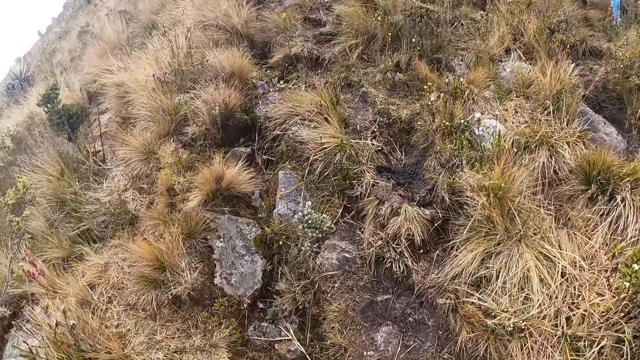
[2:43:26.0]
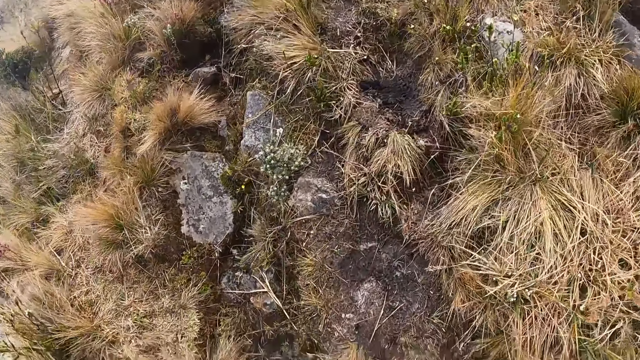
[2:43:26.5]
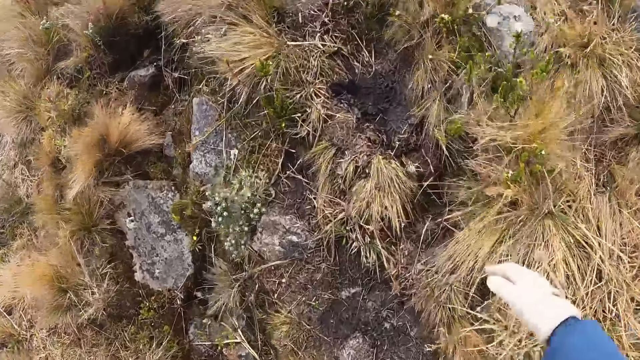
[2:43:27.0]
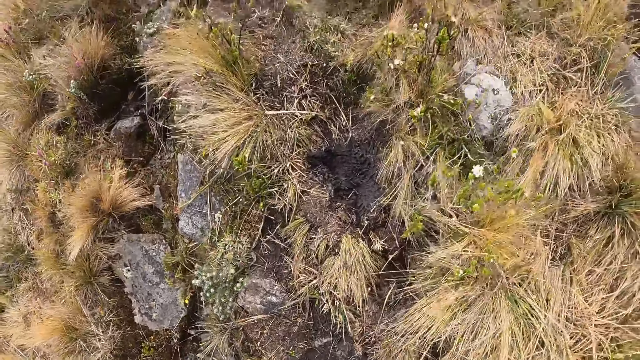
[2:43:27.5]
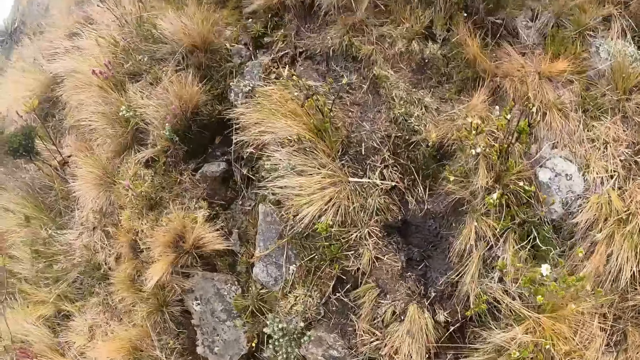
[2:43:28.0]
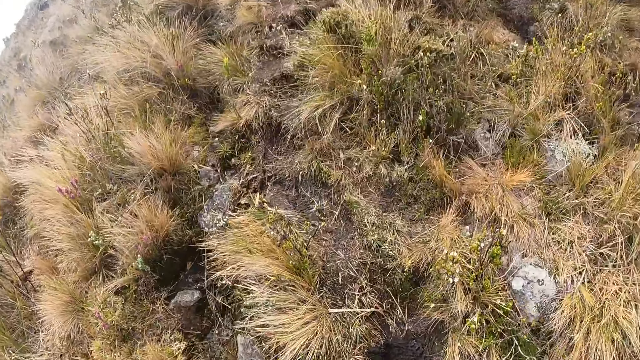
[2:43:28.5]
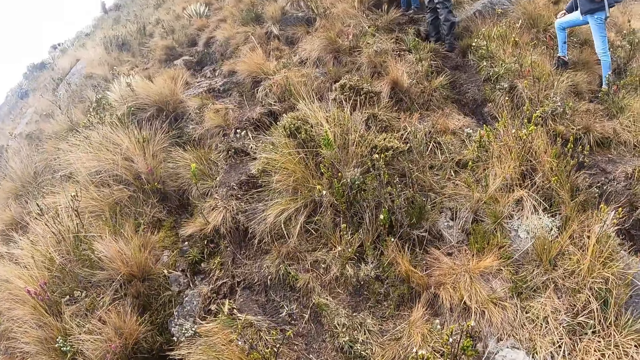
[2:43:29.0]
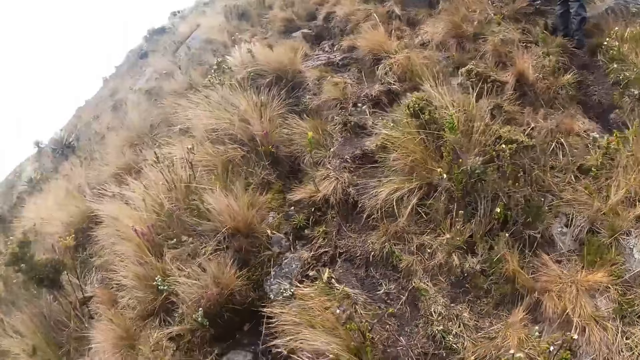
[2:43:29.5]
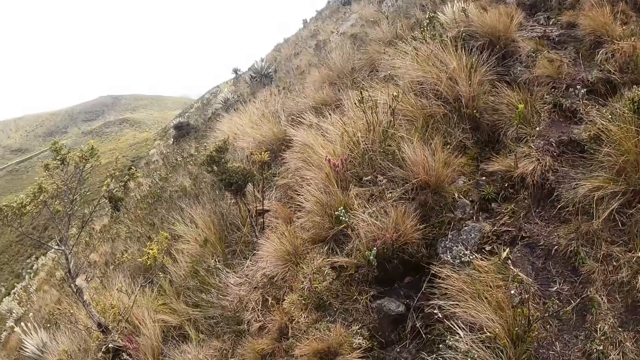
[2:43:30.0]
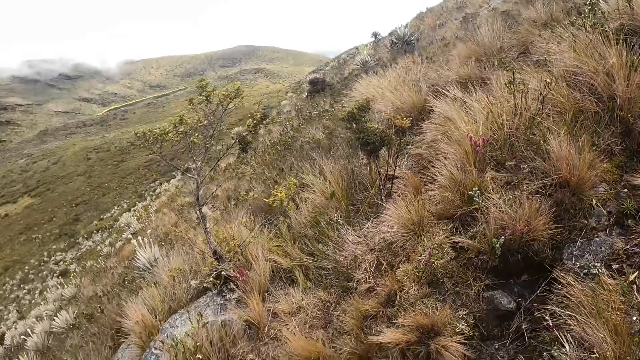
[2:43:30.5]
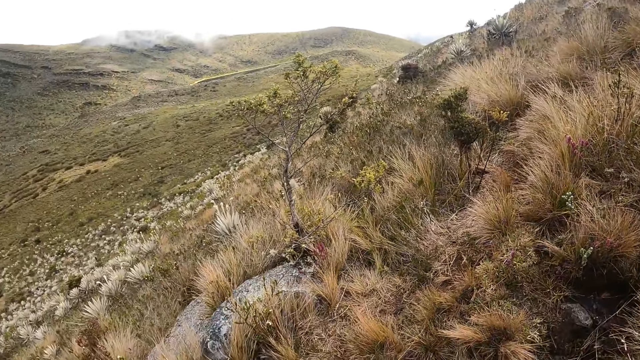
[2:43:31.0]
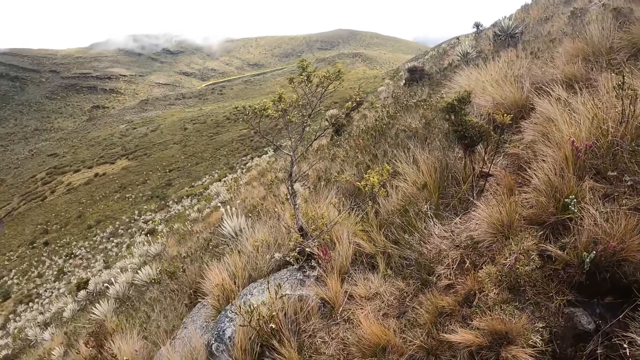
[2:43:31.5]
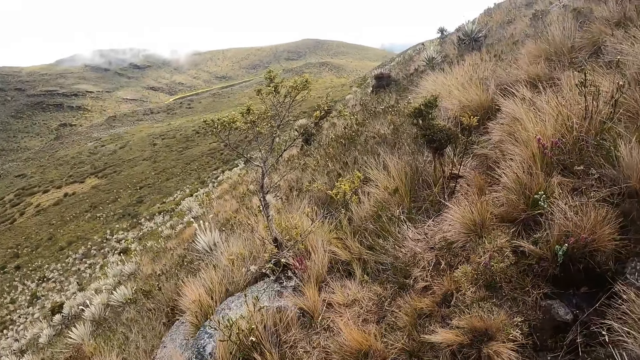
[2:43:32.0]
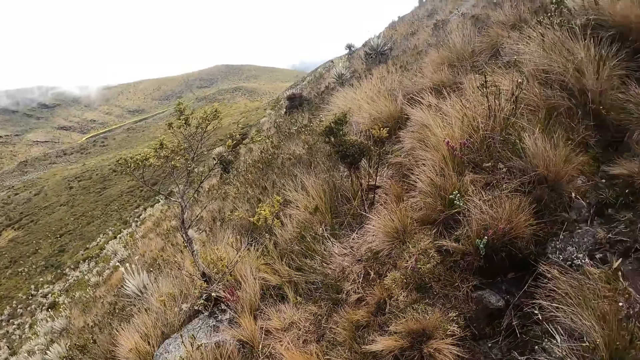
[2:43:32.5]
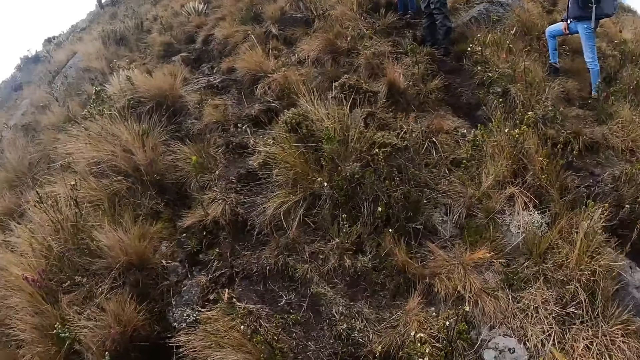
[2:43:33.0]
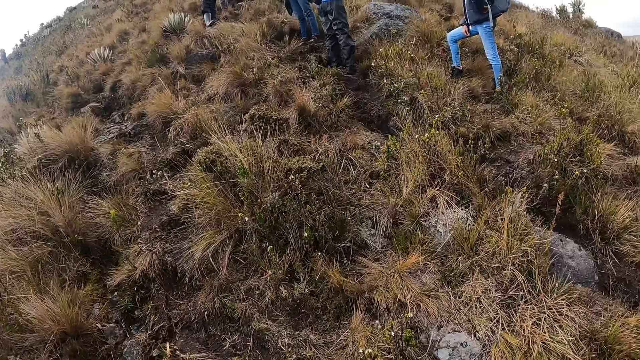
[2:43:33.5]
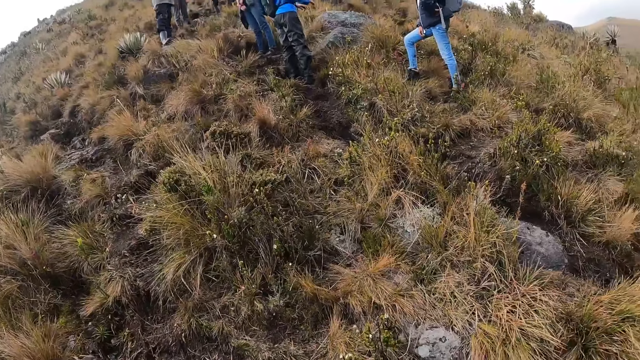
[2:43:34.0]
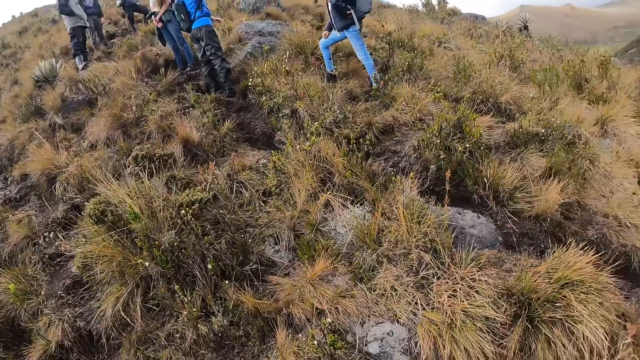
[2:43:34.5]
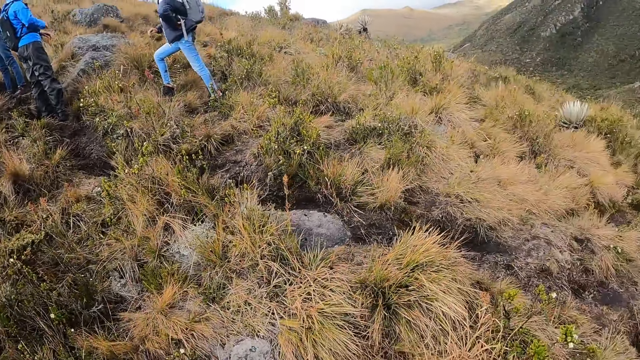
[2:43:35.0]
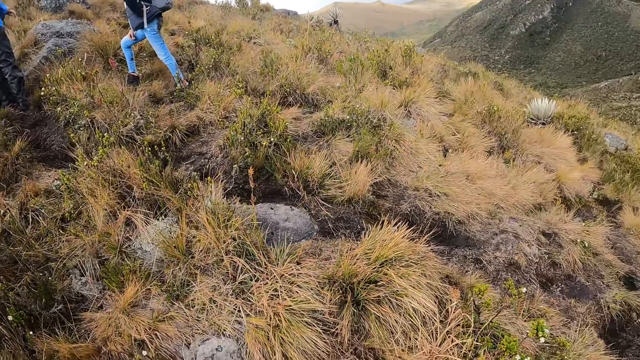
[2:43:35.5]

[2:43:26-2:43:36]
The camera wearer looks around.

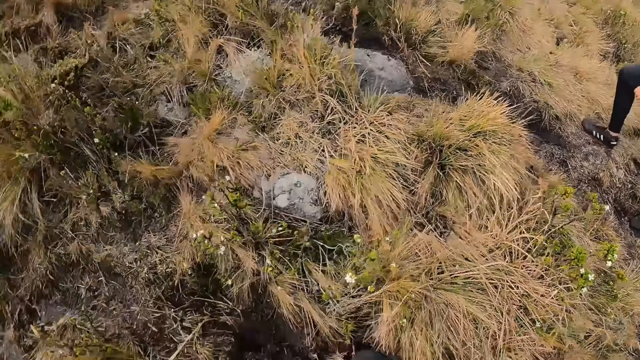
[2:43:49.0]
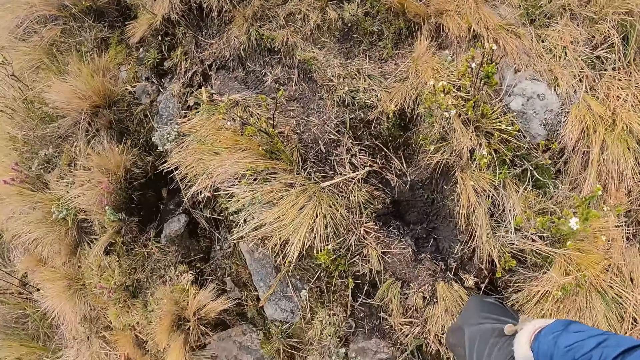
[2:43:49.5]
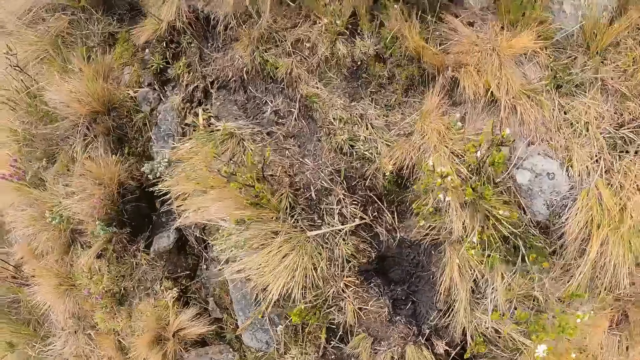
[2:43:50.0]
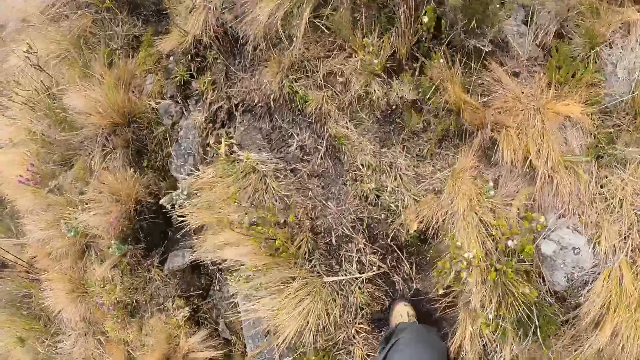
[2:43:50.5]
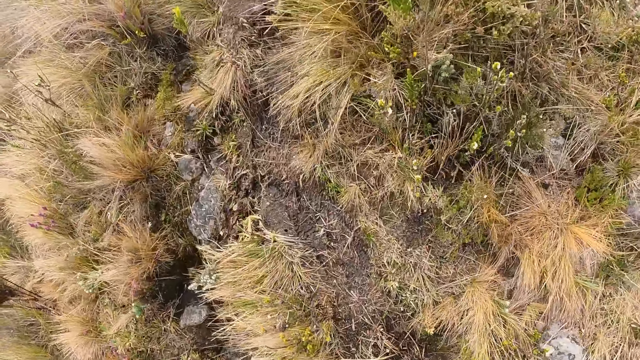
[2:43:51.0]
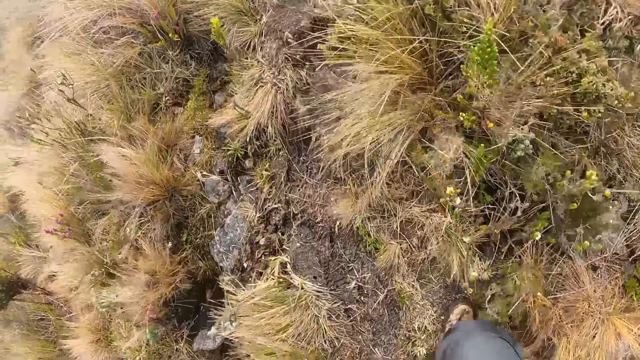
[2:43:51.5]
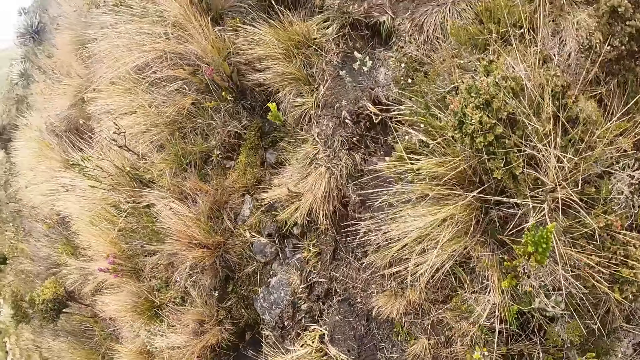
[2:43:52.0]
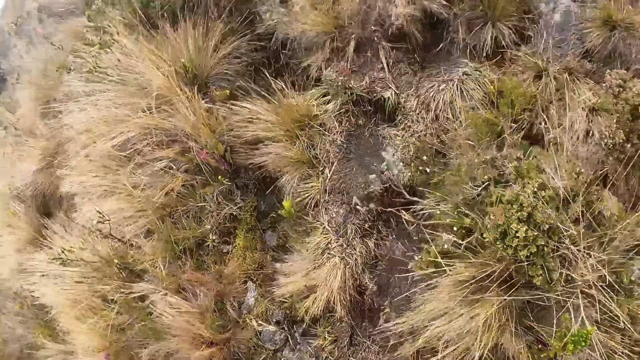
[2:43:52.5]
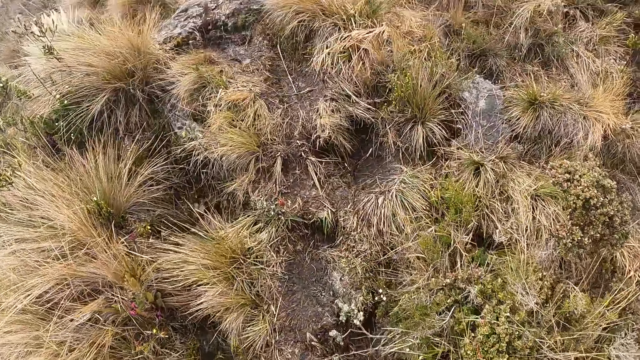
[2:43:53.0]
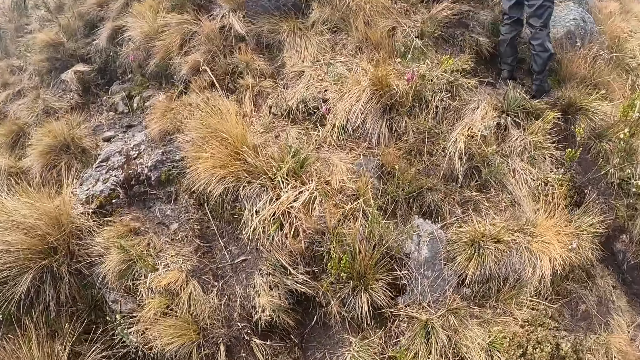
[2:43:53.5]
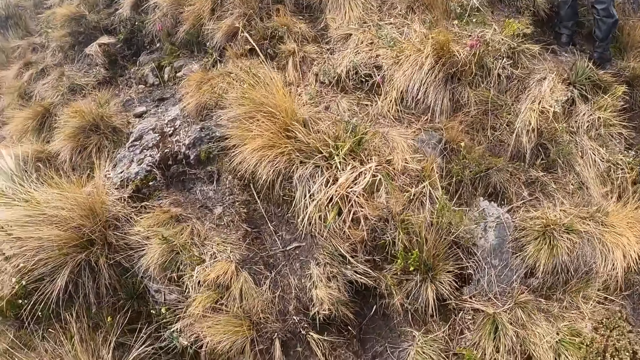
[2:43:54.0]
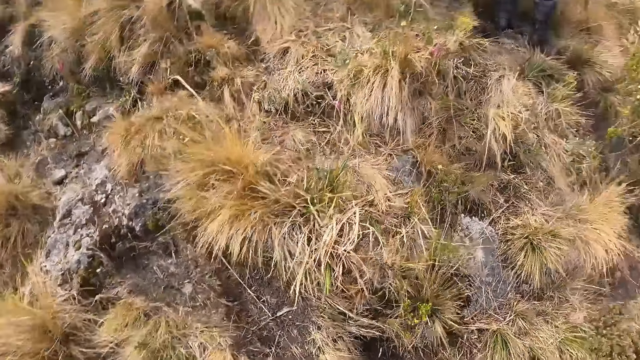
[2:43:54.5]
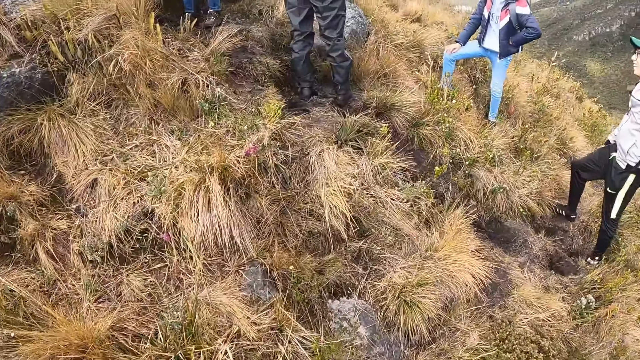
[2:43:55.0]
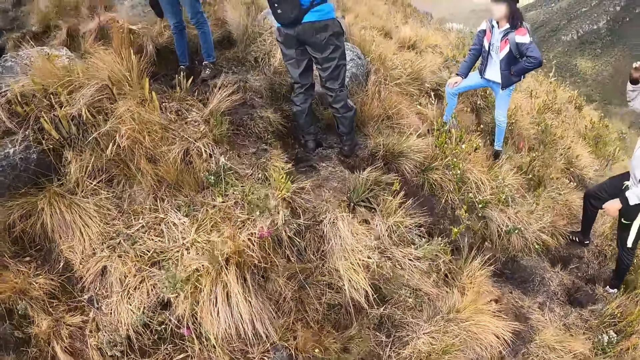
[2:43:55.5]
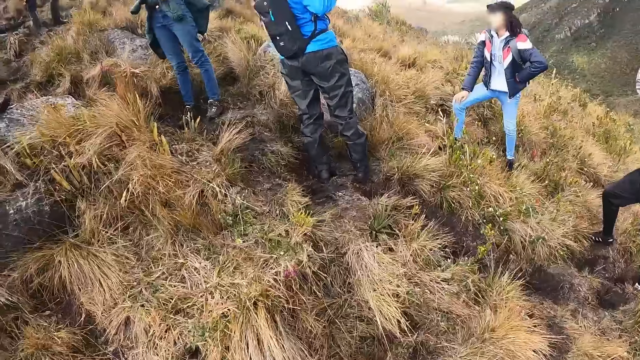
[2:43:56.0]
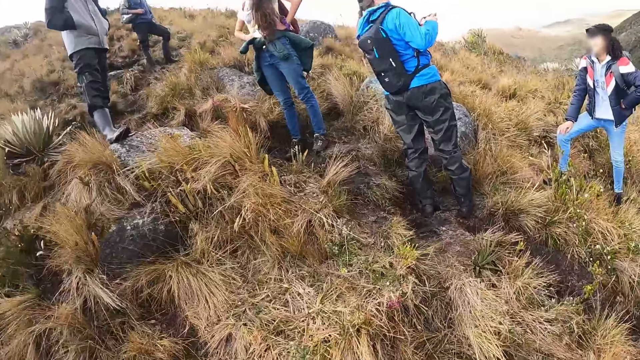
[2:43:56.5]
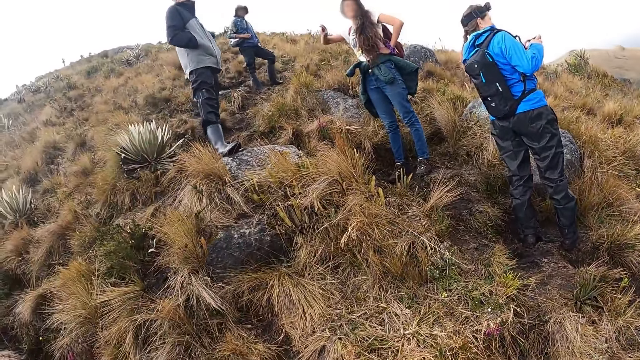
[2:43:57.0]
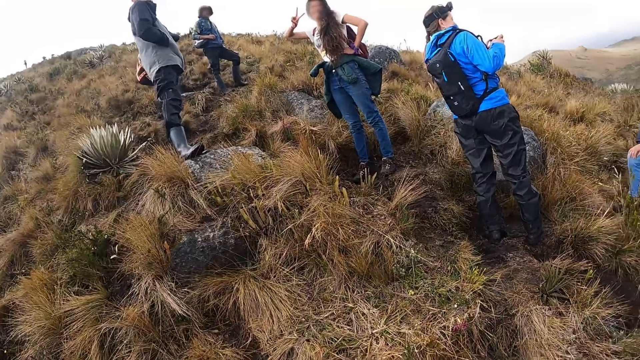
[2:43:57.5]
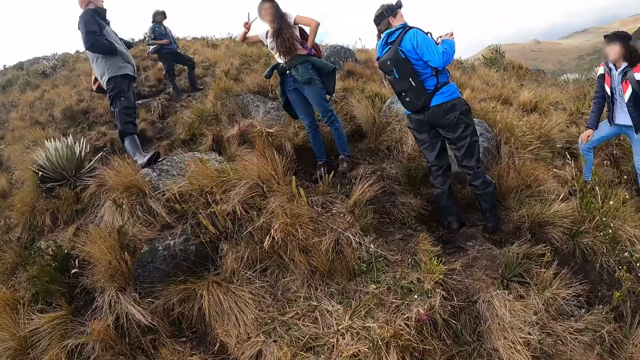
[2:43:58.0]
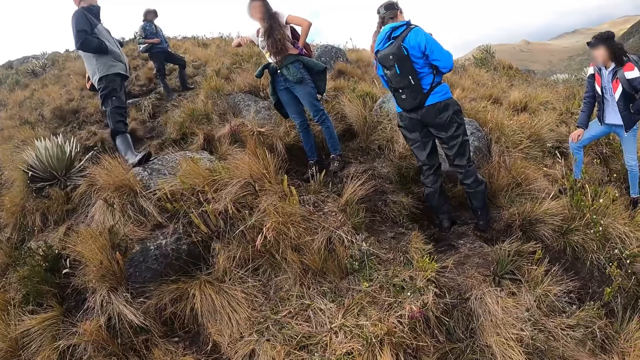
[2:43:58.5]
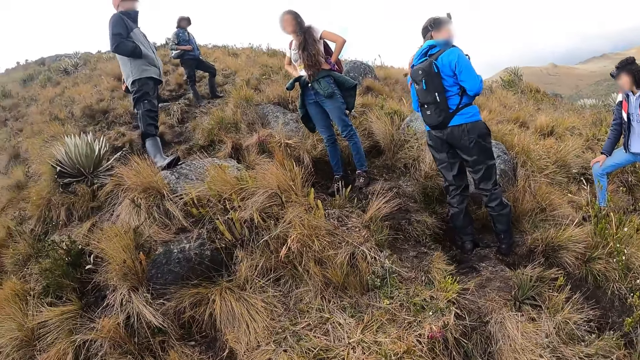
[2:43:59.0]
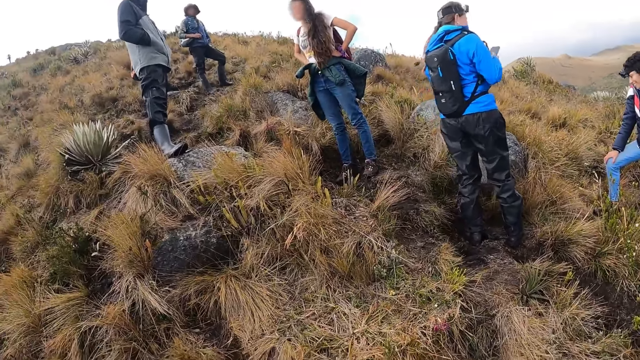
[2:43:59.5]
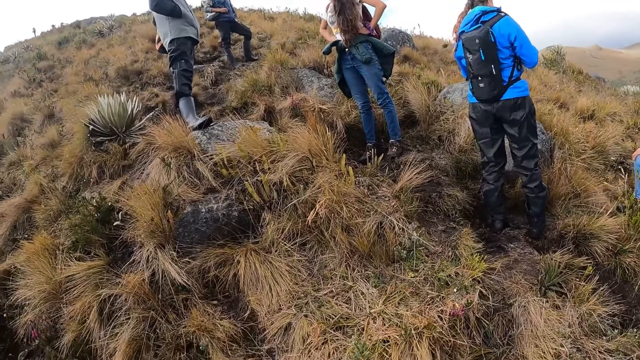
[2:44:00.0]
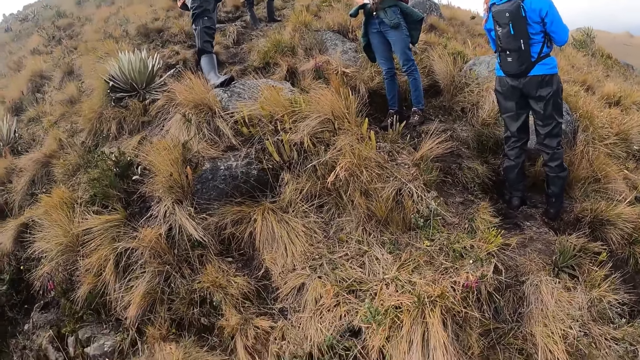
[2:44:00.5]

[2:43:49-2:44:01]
The camera wearer walks up the hill. They look around. They look at a lady. The lady lifts a hand. The camera wearer lifts a hand.
